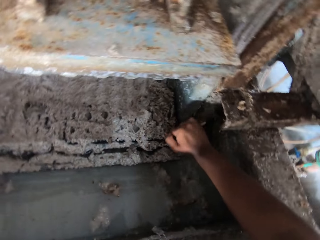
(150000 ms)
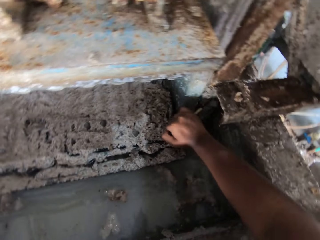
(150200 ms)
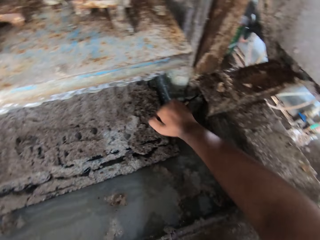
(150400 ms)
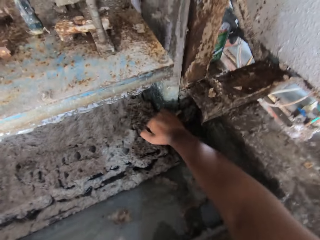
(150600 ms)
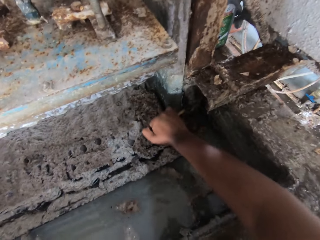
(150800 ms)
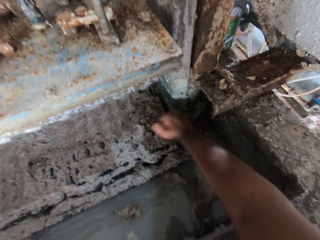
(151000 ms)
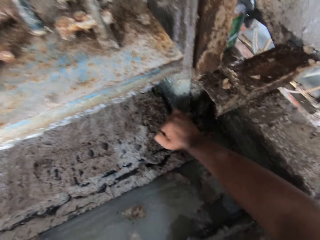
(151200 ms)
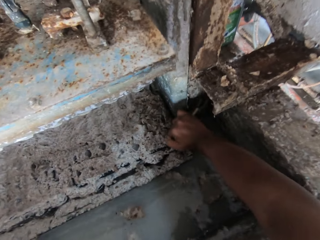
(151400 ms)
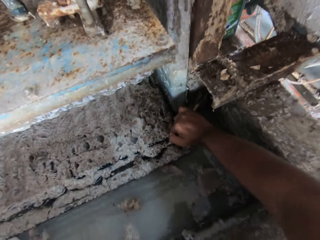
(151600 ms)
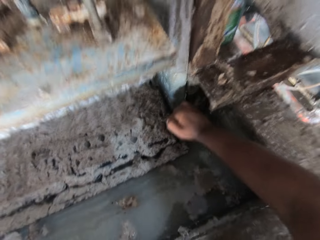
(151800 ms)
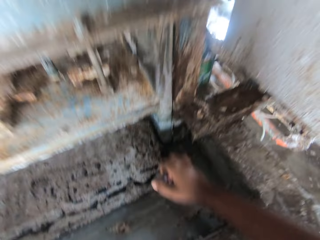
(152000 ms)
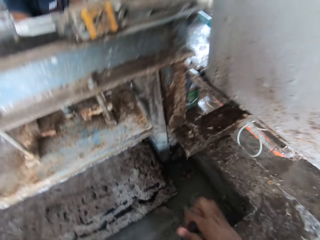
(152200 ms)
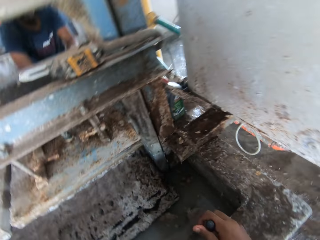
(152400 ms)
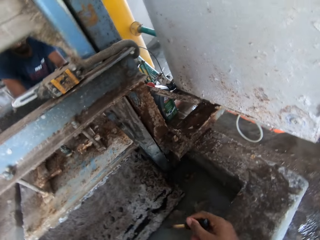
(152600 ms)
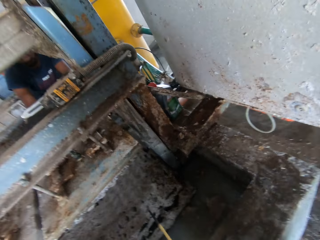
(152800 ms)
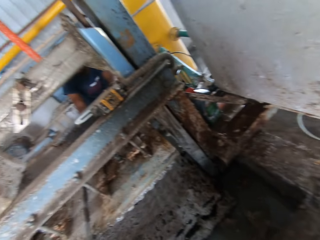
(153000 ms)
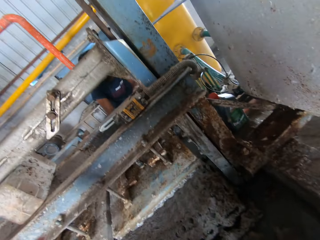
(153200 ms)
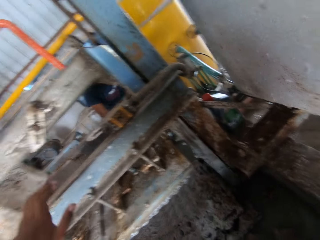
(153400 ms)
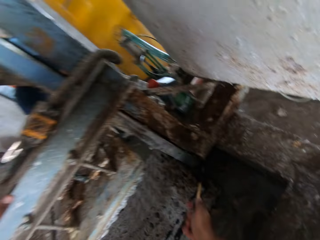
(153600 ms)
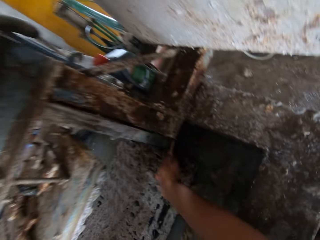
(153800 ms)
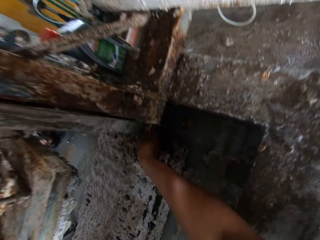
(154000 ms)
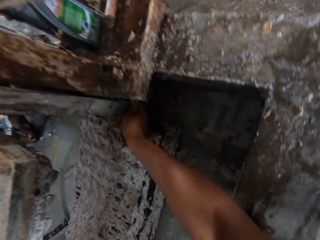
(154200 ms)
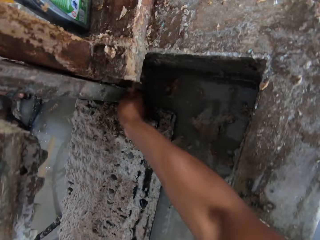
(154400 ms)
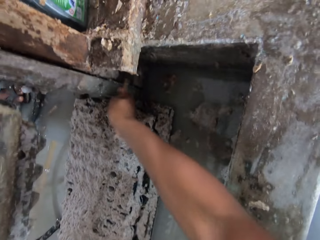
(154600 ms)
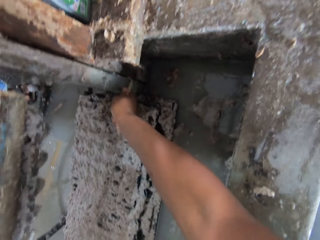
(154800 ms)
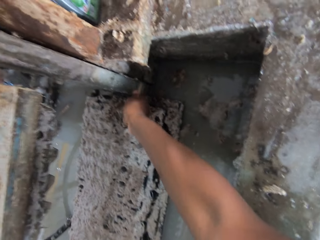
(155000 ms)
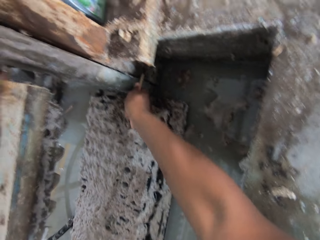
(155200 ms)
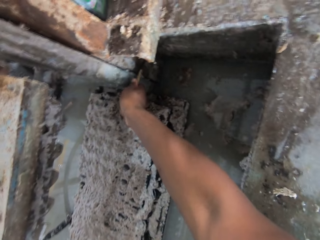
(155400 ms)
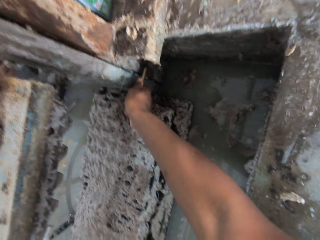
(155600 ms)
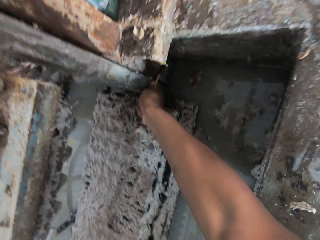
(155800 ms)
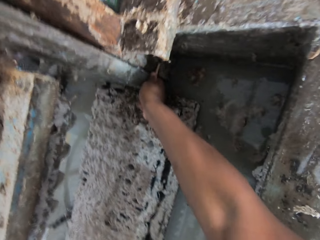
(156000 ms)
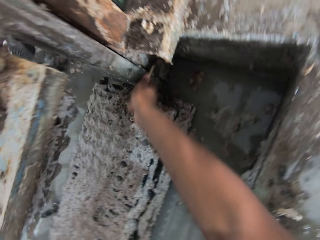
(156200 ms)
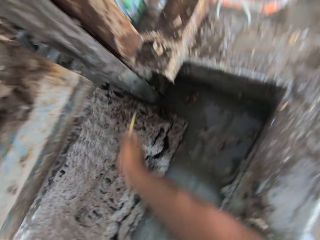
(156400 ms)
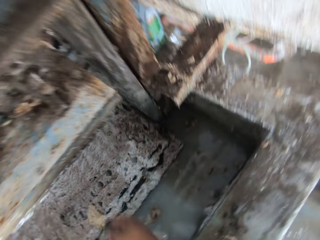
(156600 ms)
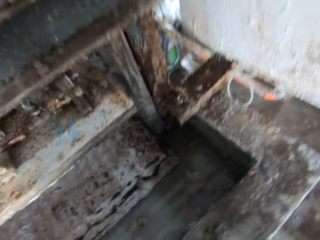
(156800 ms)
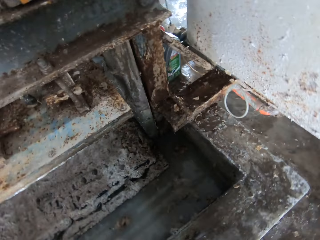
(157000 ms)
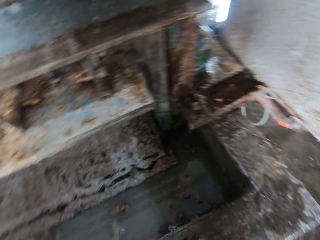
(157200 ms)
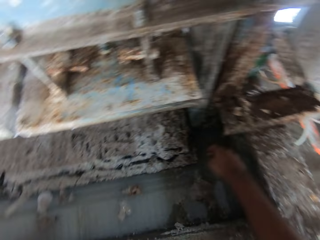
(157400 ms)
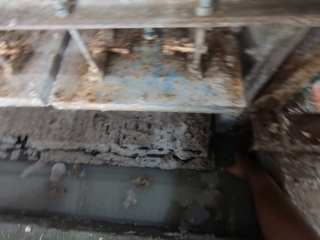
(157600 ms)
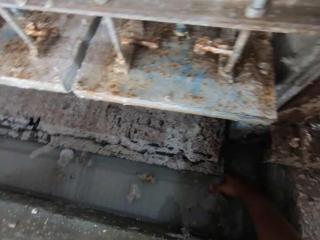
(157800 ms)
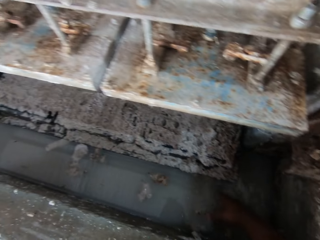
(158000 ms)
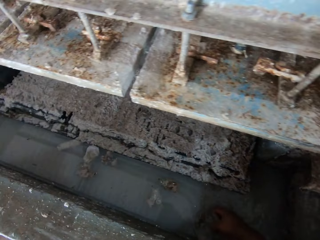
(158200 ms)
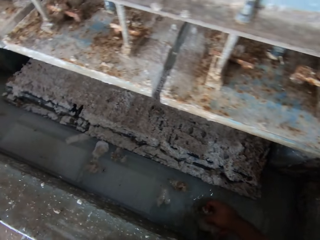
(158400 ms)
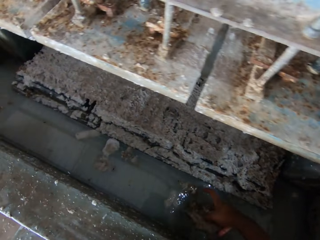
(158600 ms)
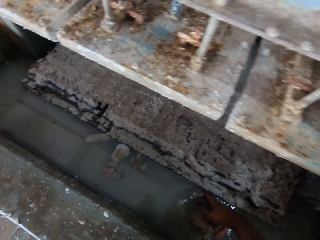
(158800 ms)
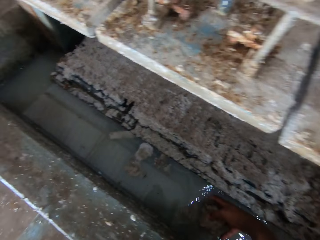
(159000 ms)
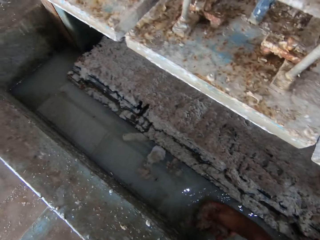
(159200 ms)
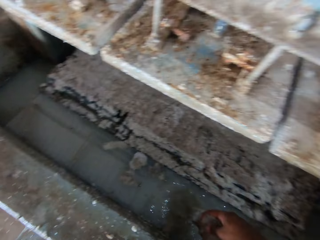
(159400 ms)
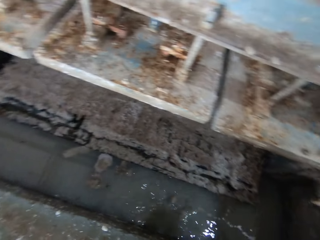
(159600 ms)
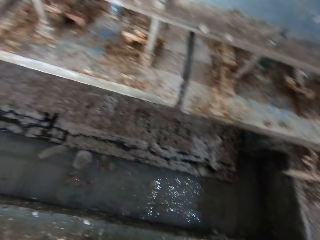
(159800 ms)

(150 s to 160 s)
The camera wearer collects papers or dirt from the water with the hand.

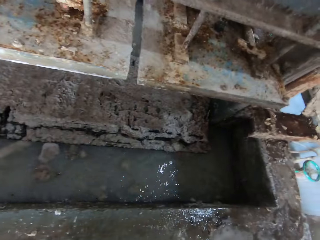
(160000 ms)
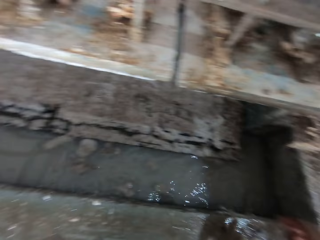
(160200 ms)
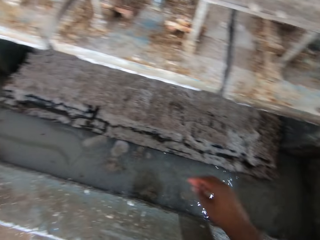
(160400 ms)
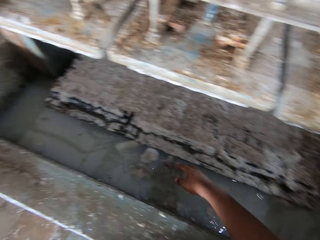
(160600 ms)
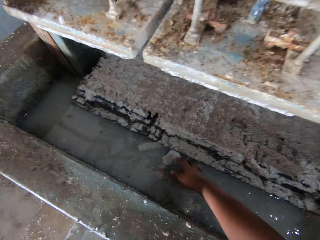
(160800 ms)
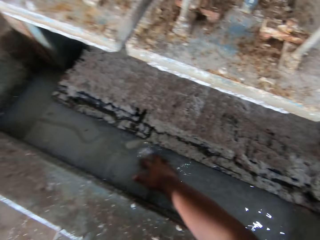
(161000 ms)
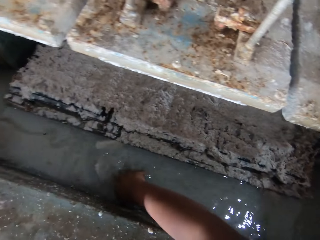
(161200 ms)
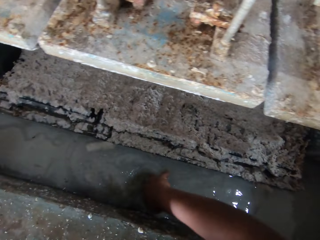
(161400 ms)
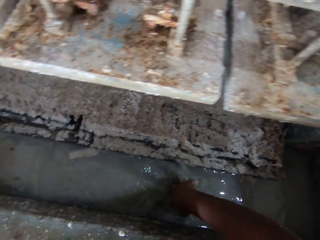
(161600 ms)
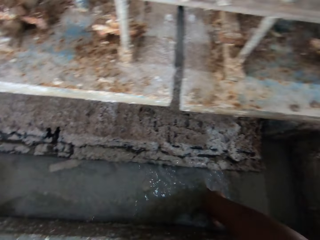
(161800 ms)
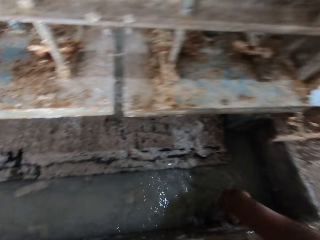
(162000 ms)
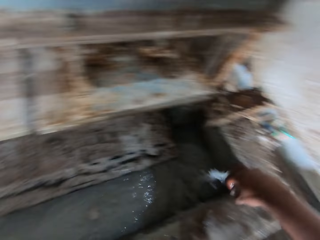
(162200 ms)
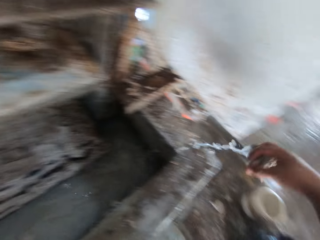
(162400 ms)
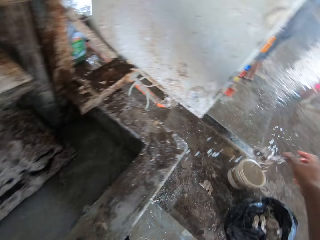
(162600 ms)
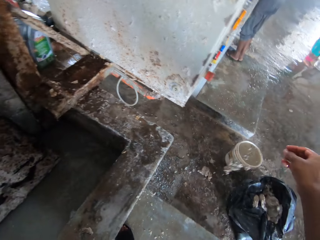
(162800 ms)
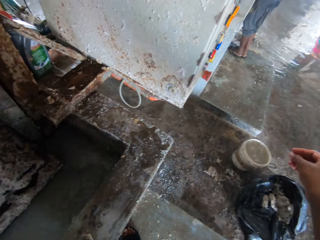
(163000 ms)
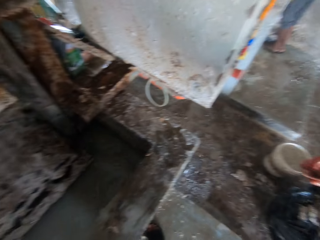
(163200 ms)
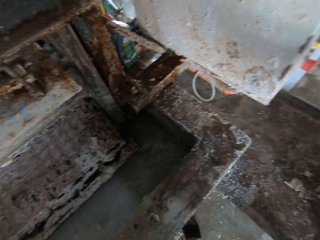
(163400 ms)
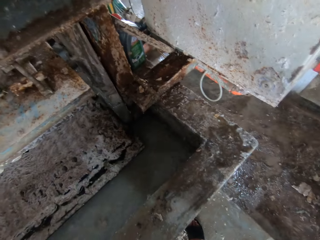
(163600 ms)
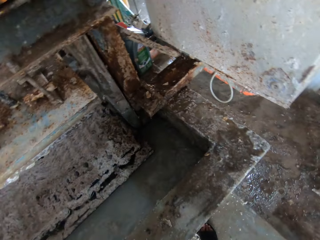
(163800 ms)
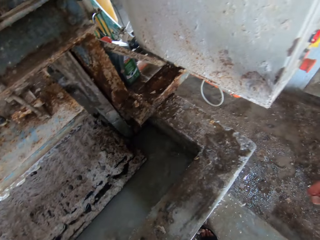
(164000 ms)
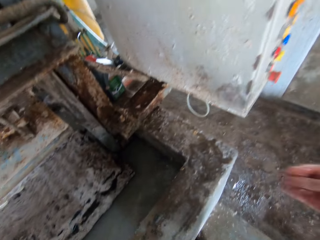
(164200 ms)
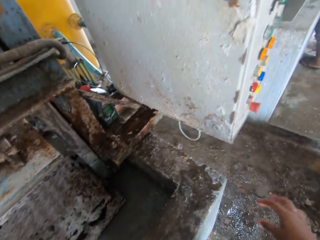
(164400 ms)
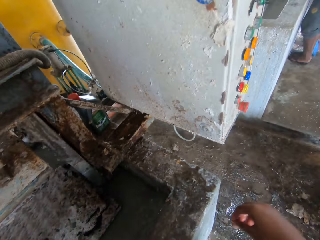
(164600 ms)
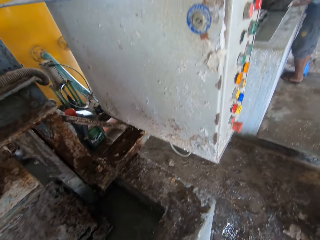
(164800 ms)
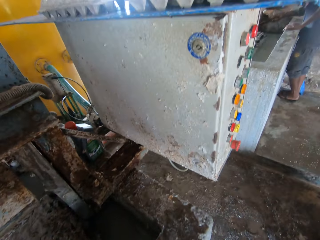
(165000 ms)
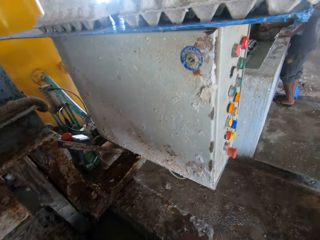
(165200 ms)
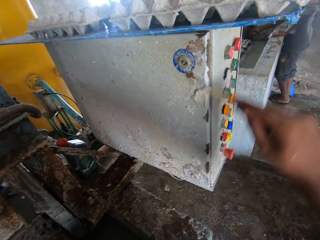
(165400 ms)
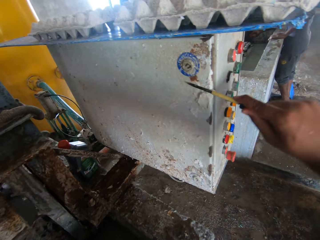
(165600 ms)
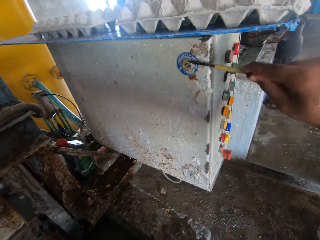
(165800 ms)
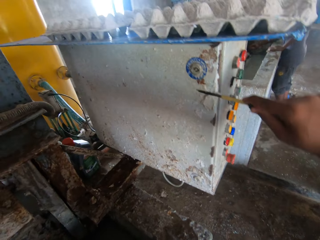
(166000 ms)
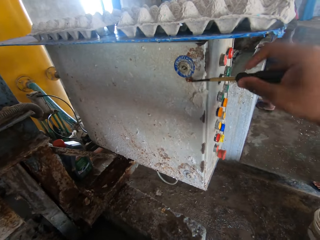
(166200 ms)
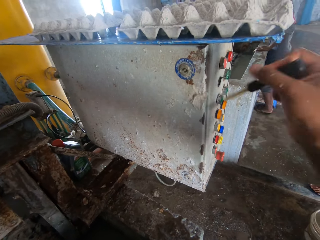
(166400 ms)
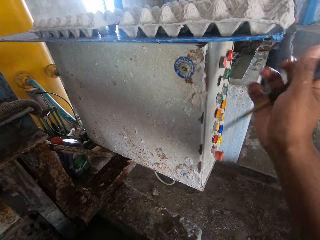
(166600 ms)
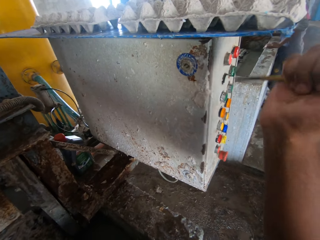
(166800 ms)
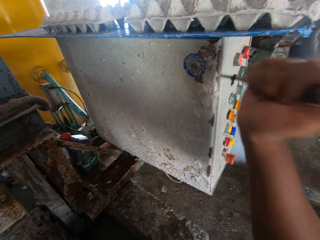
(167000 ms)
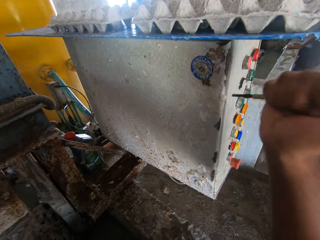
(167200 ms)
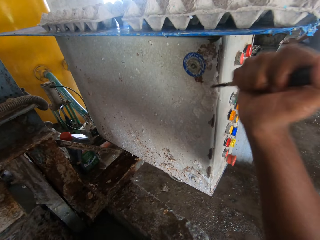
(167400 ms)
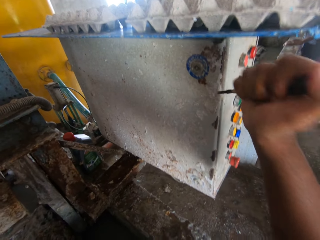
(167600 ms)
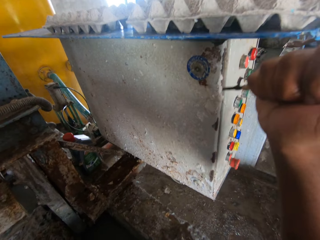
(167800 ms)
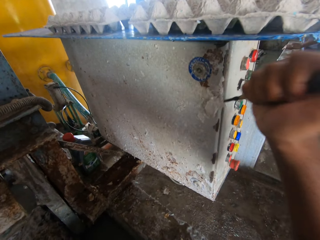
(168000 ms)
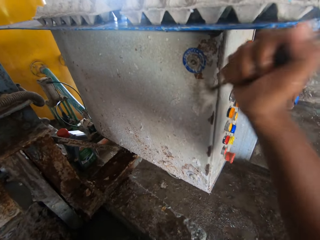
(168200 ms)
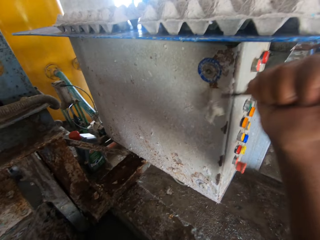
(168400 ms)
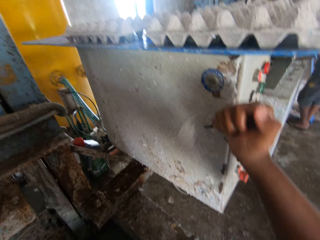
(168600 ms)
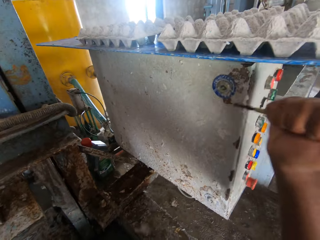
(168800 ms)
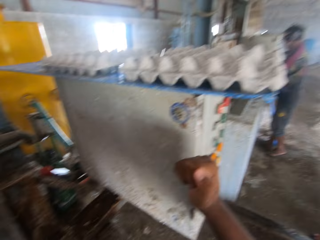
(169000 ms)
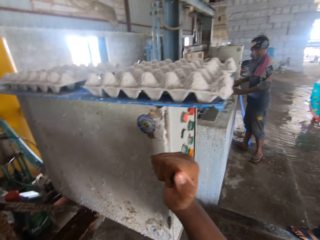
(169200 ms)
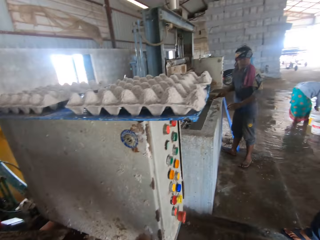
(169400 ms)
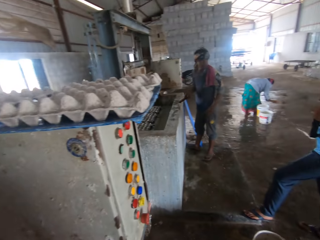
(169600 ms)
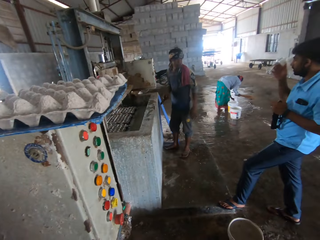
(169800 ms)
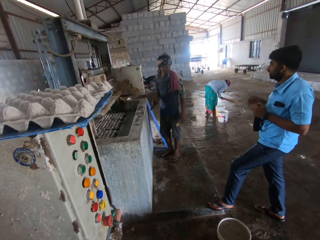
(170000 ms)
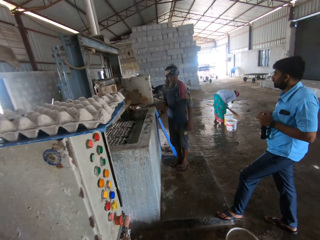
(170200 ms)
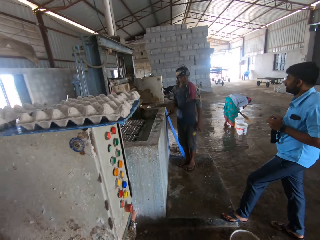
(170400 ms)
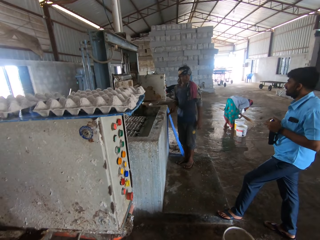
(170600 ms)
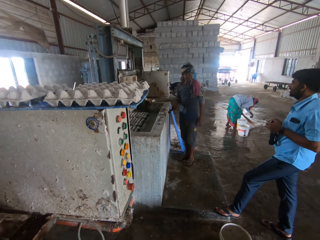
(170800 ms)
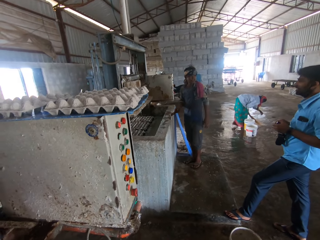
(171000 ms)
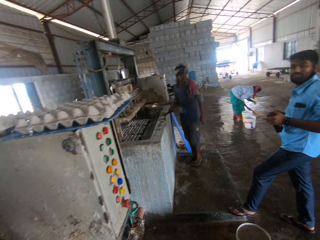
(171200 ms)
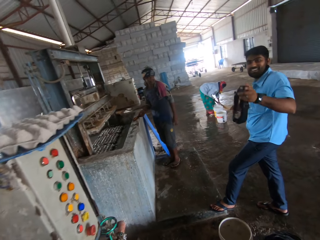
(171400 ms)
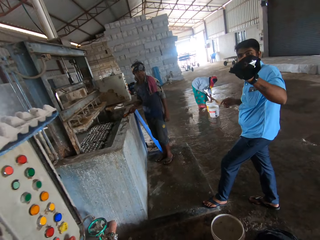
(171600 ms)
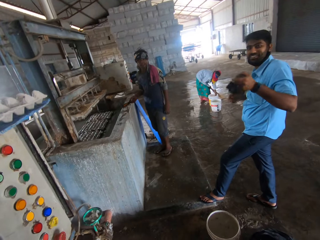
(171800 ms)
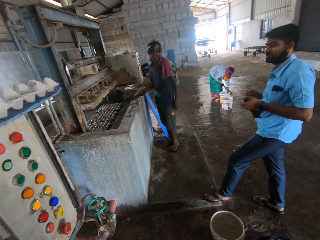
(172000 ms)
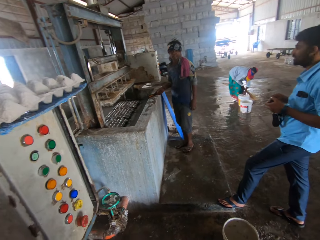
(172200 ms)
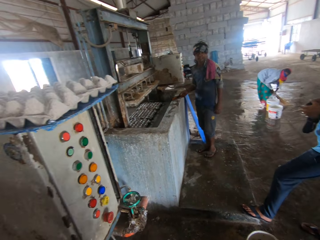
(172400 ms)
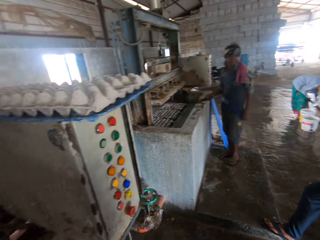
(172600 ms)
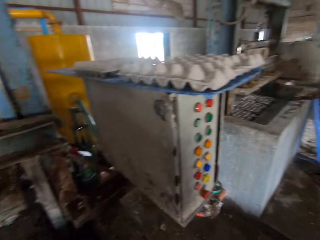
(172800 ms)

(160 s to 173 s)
The camera wearer throws the paper on the ground. They shake the right hand. They scrape the paper off from the machine with a screwdriver. They look aside. They stare at a man.
